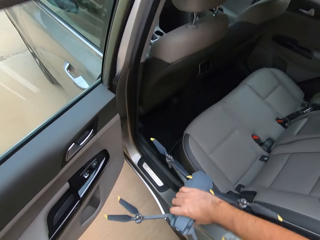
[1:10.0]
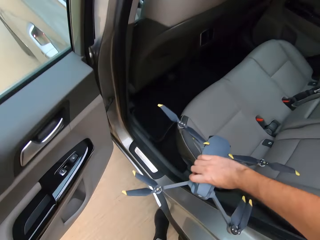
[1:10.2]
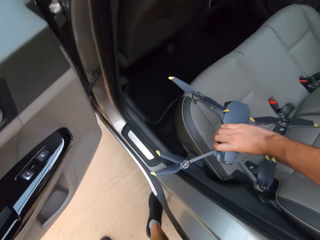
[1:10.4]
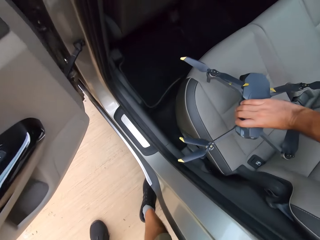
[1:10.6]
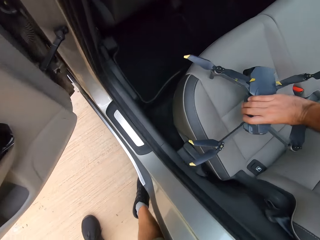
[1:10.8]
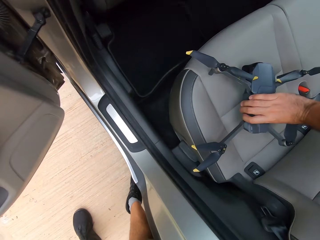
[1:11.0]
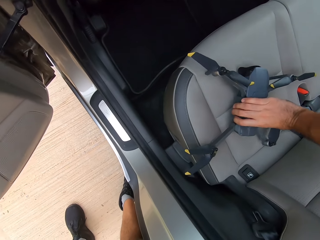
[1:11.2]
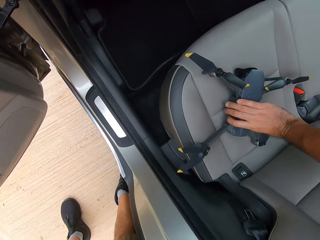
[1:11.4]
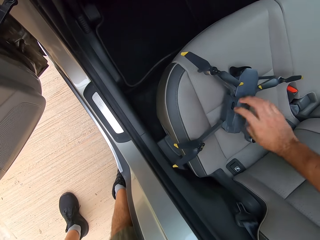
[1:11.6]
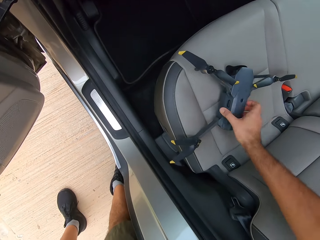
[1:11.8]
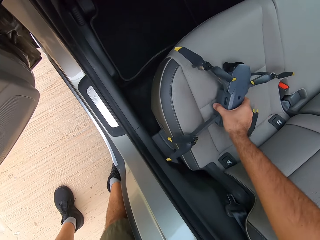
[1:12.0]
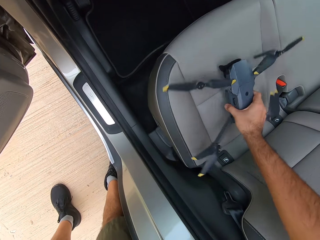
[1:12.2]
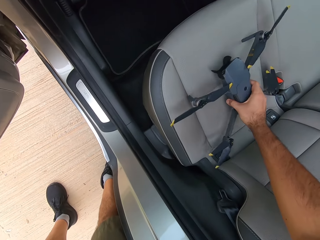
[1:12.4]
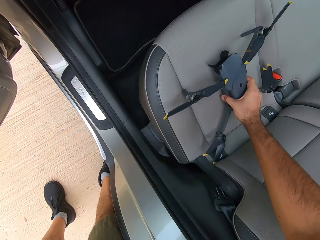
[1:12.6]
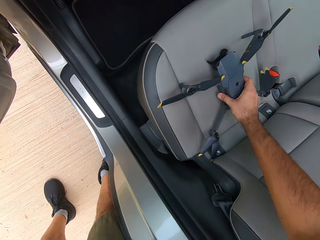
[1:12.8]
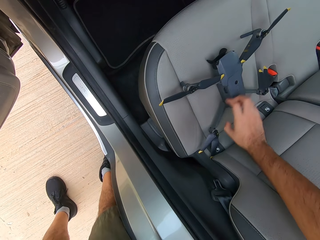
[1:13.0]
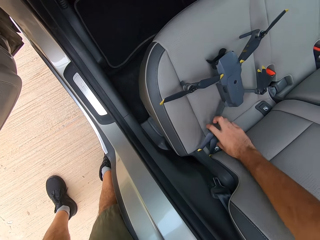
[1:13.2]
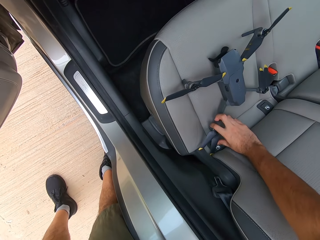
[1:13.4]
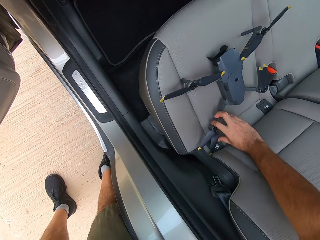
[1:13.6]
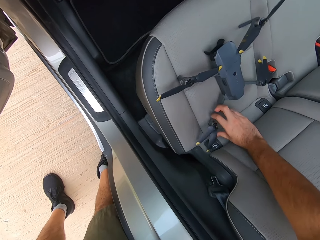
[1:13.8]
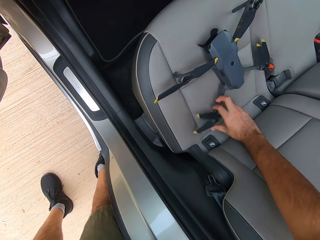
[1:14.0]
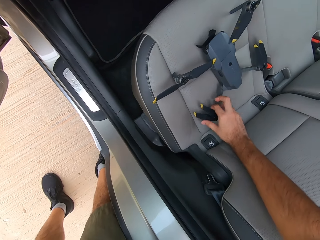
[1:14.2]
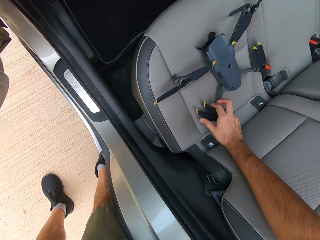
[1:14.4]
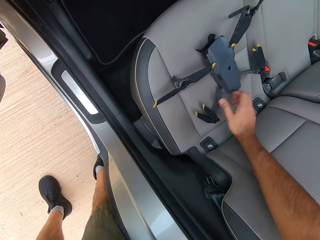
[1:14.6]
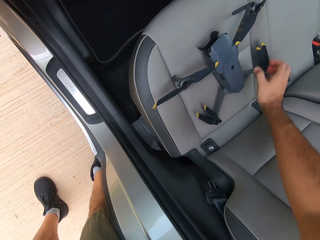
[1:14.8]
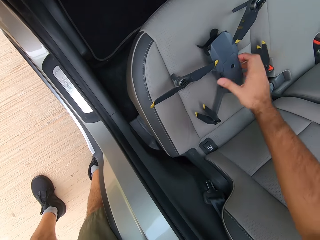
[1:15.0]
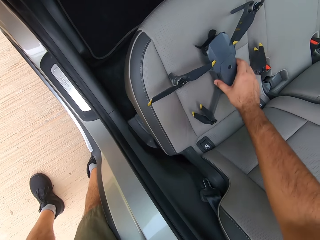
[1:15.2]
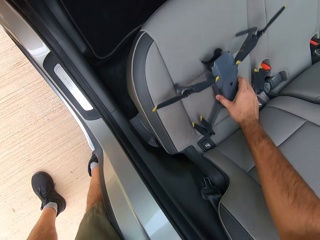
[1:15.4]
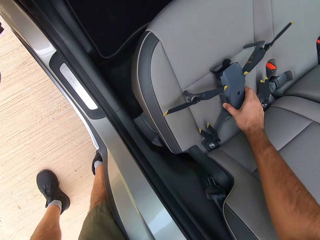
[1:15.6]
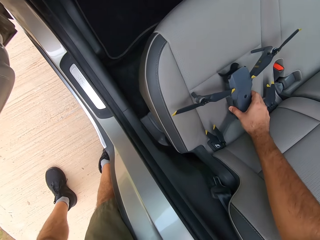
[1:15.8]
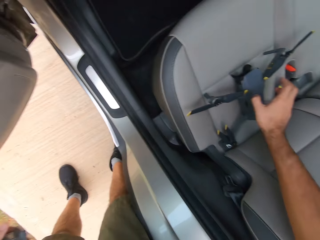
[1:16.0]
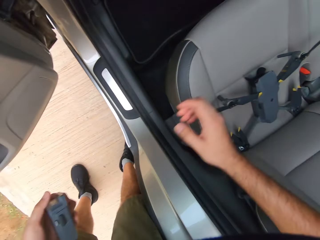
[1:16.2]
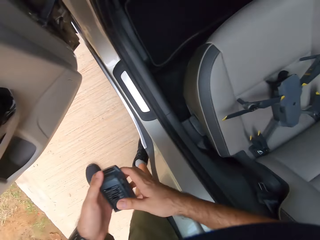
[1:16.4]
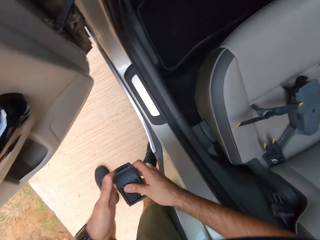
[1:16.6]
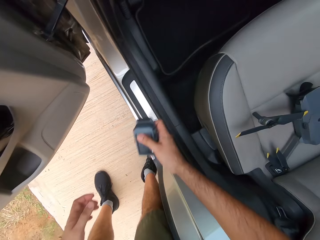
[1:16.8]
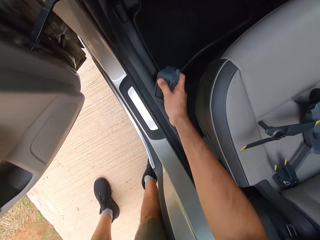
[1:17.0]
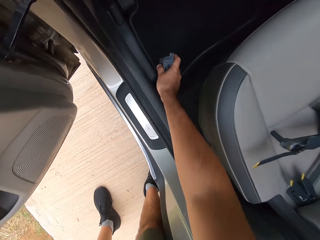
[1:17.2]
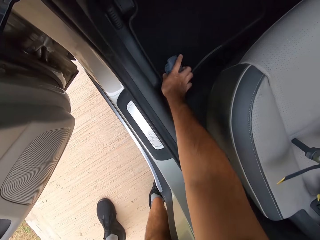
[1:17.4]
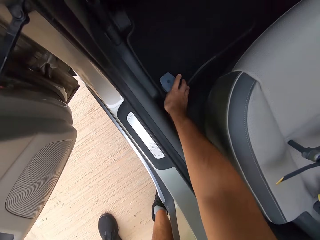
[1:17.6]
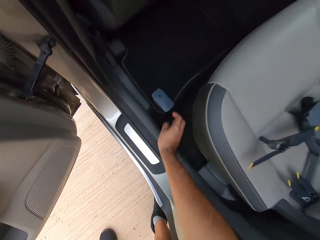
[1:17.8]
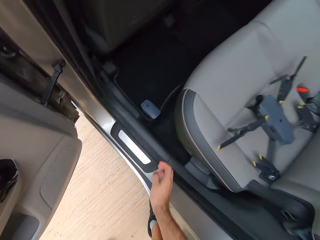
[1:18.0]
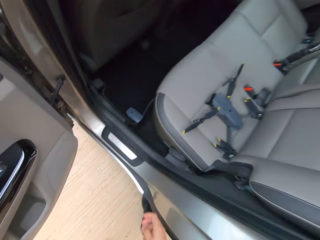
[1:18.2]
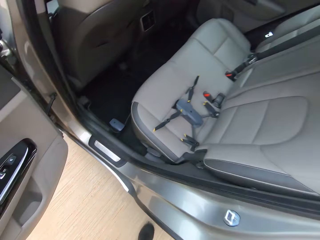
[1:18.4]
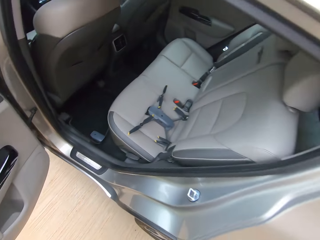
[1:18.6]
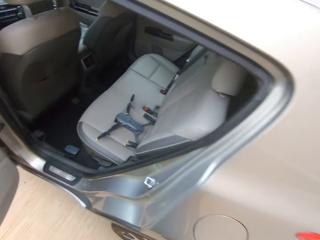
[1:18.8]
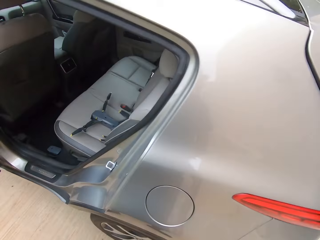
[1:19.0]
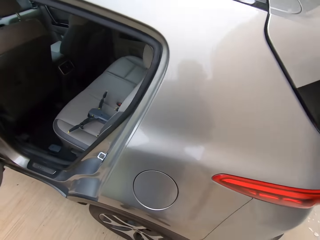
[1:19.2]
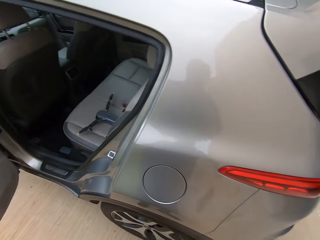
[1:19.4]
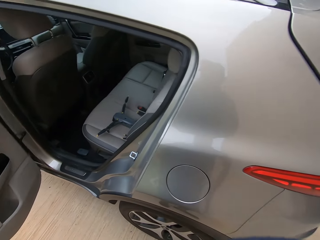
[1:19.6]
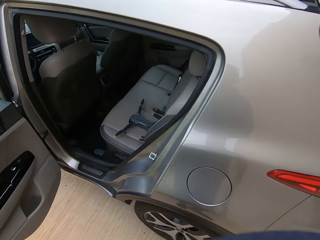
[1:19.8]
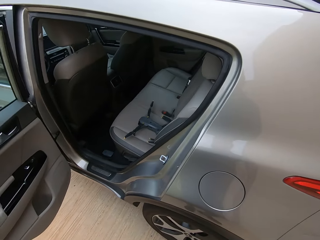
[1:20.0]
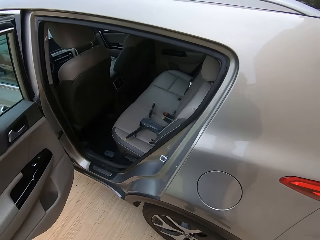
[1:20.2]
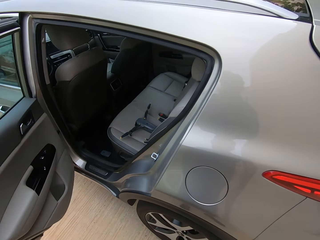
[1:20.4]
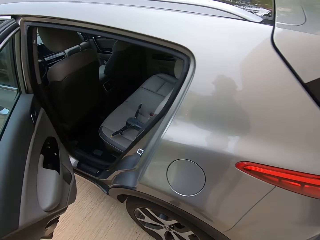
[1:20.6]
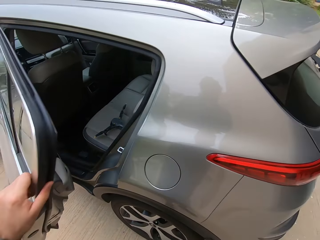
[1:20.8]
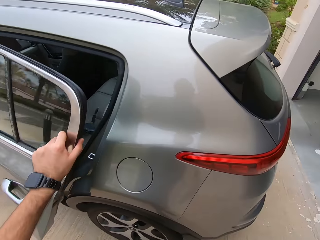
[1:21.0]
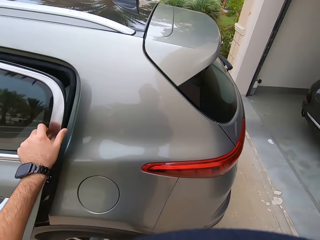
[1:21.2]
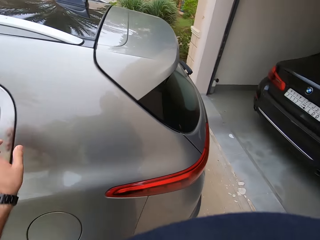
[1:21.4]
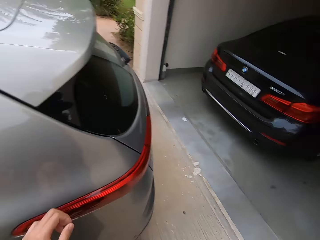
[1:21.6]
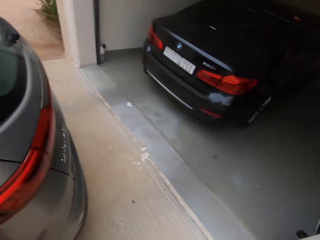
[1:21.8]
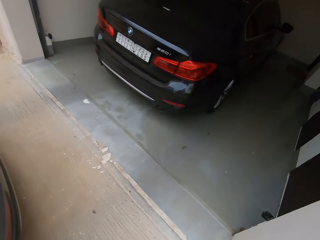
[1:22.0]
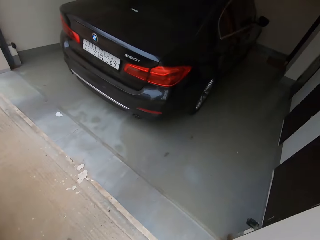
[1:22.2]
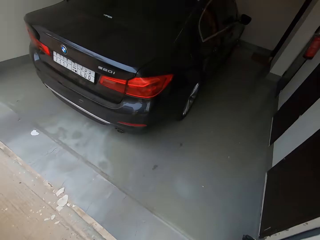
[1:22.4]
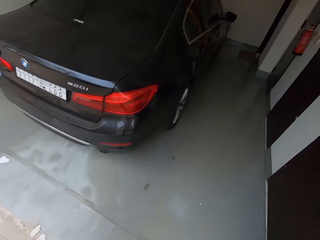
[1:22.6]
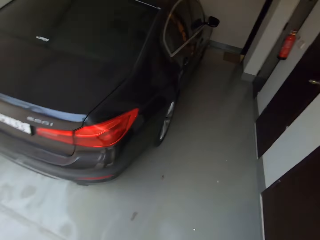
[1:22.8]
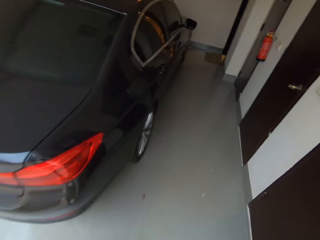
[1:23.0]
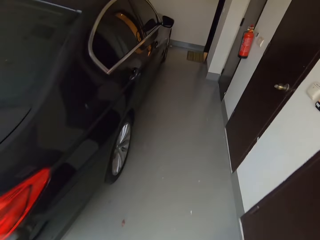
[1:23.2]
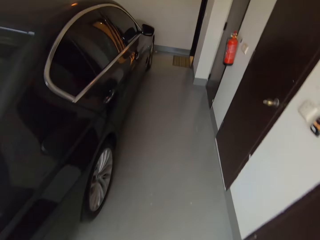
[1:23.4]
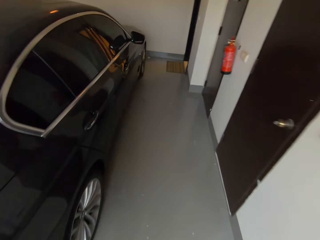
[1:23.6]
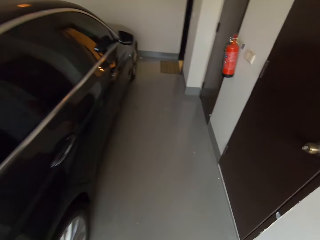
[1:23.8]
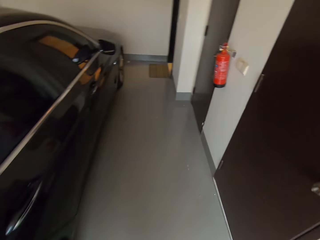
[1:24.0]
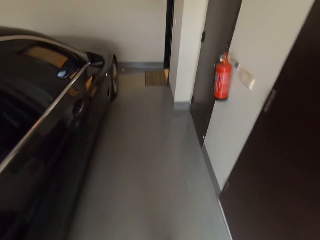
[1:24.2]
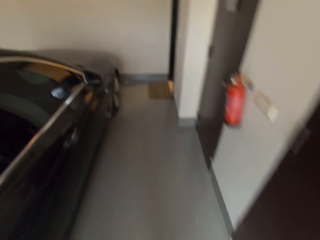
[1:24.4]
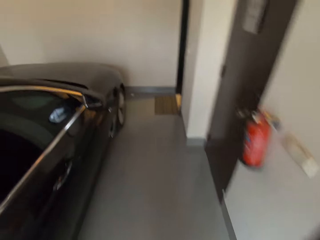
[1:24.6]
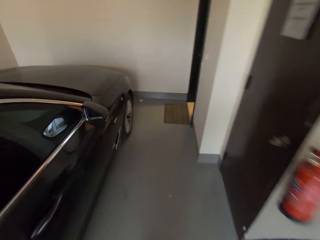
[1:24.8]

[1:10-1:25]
The camera wearer places the drone on the car chair. They reposition the drone. They move a drone part. They reposition the drone. They exchange the drone control to the other hand. They place the drone battery on the car floor. They drop the drone control in the car. They close the car door. They walk back to the house.

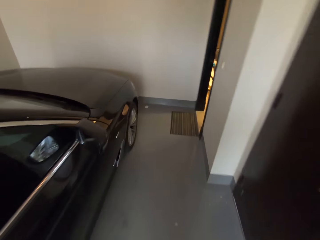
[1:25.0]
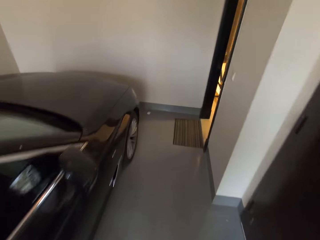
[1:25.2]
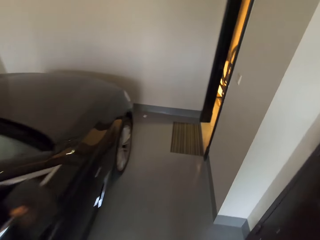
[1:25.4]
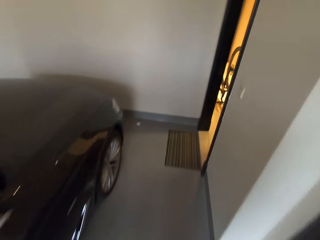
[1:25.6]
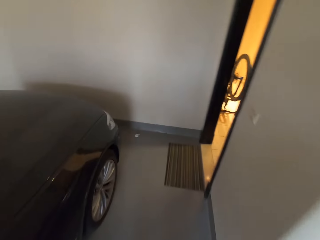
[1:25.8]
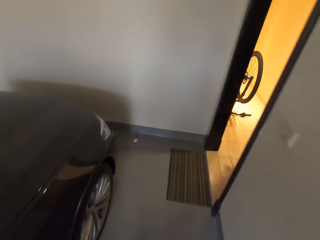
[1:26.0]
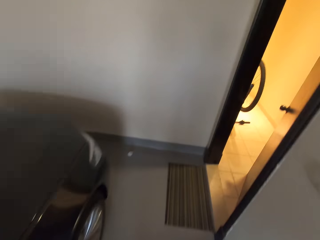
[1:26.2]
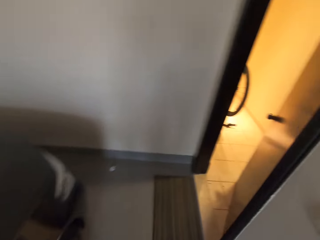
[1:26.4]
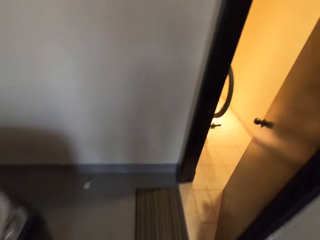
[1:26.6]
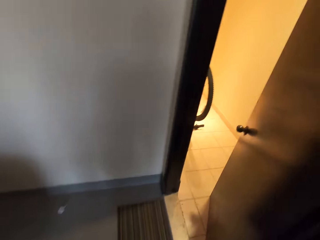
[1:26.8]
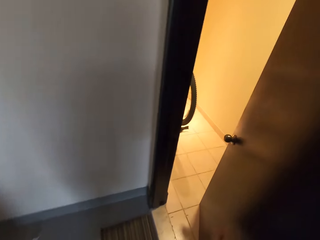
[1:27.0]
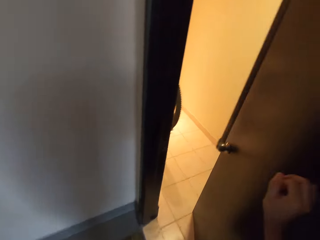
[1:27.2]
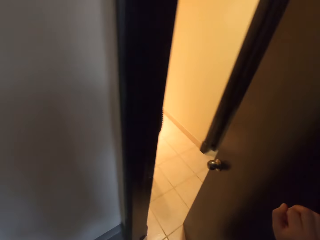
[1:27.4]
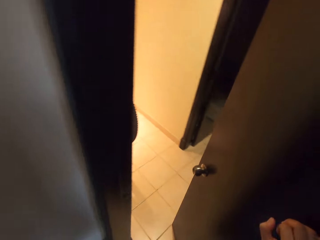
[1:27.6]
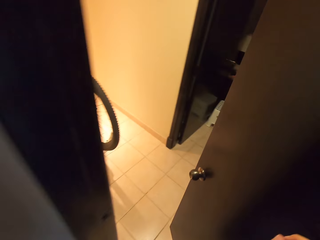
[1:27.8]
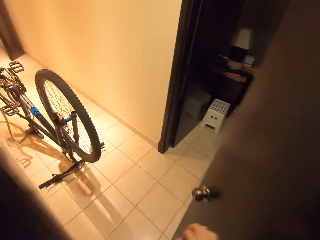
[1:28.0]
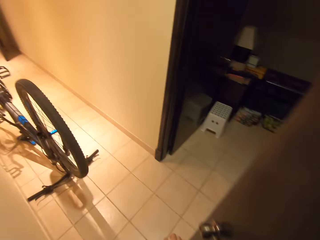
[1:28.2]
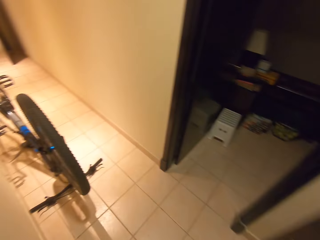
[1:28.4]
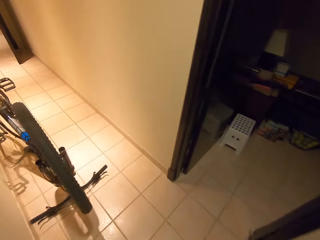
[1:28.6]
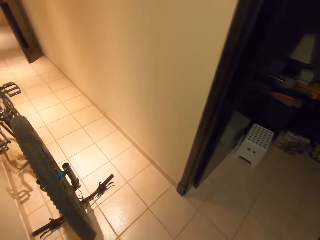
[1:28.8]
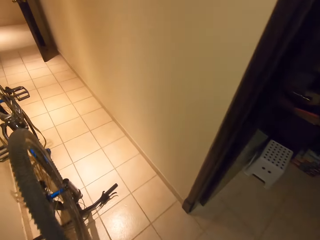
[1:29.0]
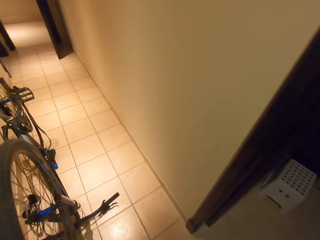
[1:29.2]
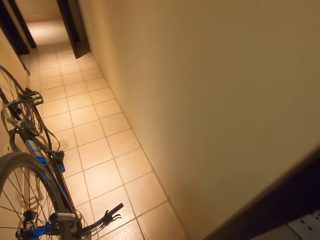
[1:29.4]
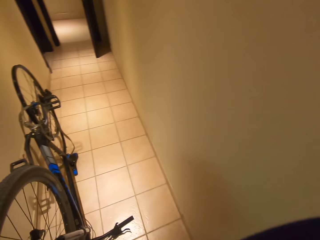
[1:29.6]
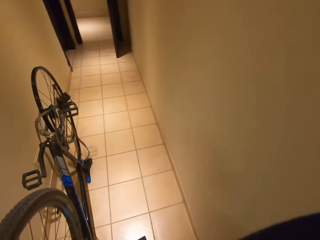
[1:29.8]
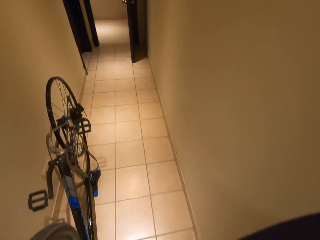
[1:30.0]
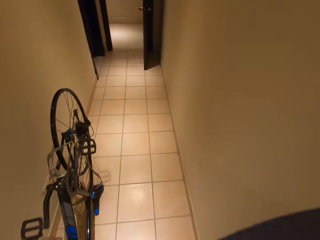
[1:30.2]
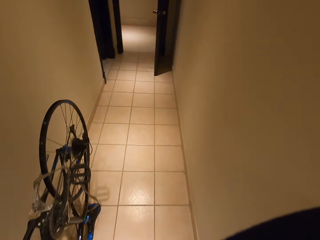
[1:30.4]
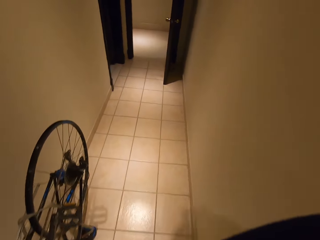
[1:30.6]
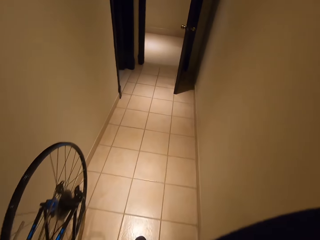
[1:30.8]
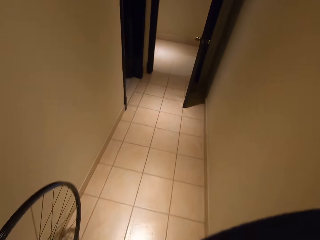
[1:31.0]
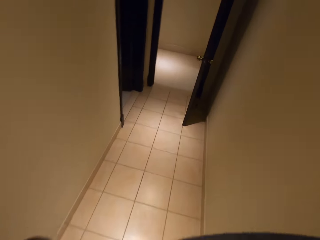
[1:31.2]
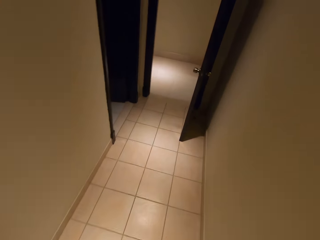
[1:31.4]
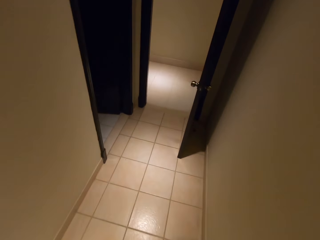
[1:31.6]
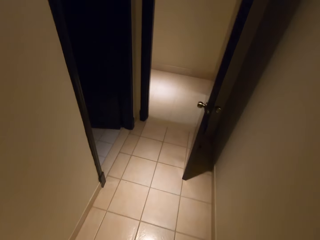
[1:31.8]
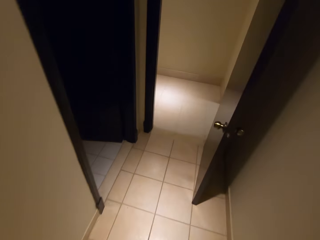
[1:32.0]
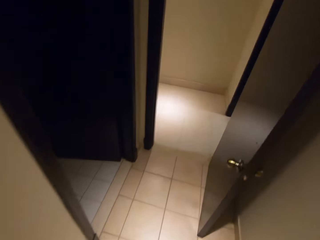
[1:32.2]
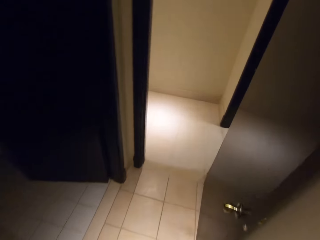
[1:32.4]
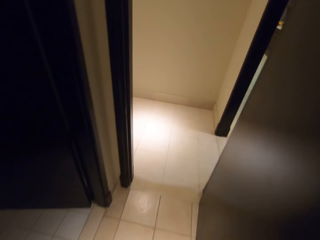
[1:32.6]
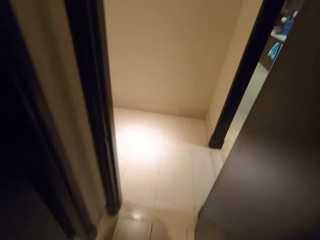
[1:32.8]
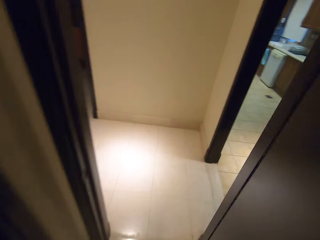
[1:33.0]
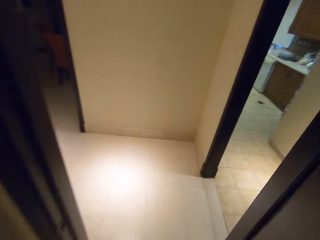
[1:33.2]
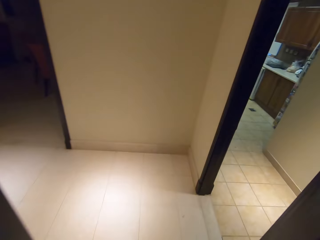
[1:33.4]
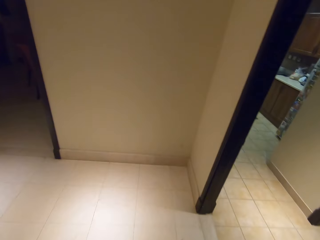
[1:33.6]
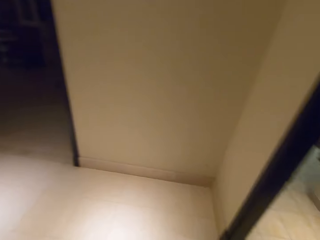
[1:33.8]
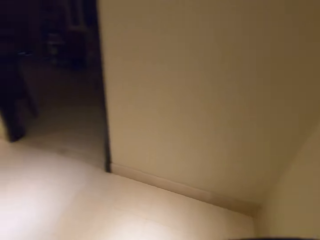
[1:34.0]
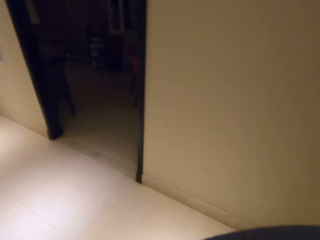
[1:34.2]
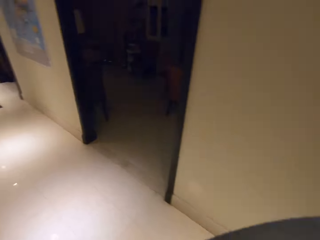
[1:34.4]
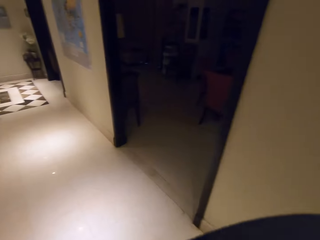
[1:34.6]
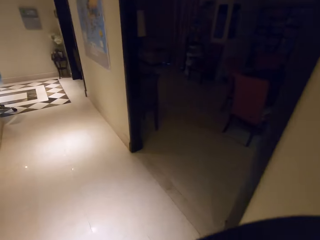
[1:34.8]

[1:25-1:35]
The camera wearer pushes the door. They enter the house. They walk in the house.
